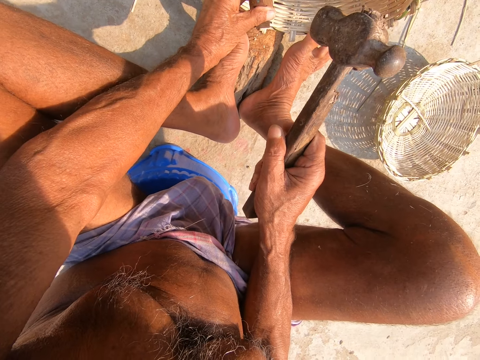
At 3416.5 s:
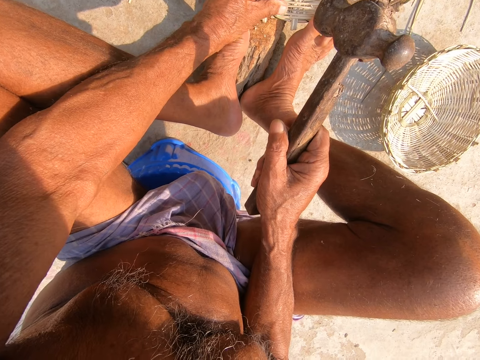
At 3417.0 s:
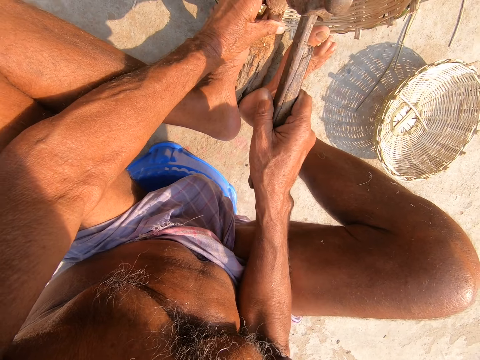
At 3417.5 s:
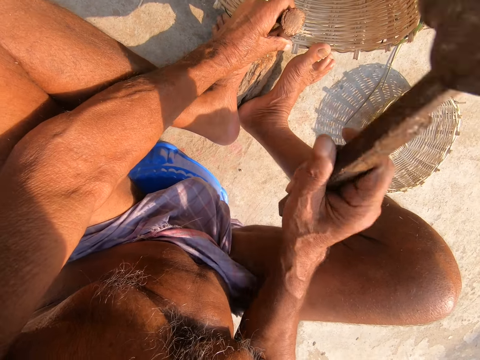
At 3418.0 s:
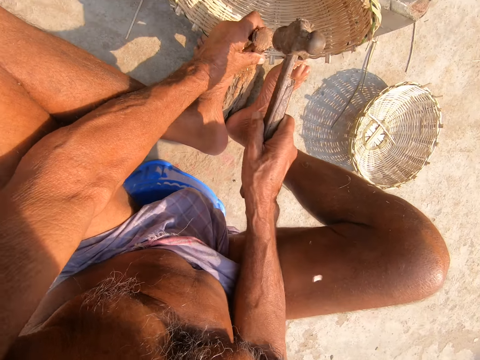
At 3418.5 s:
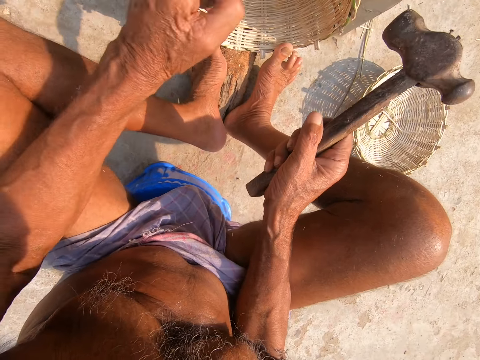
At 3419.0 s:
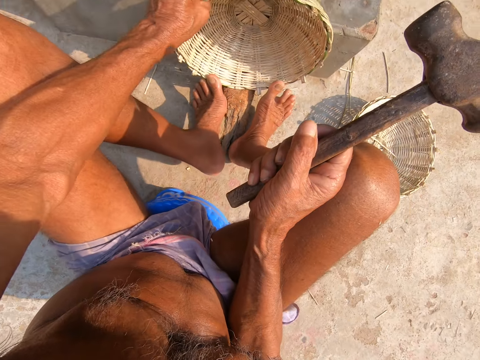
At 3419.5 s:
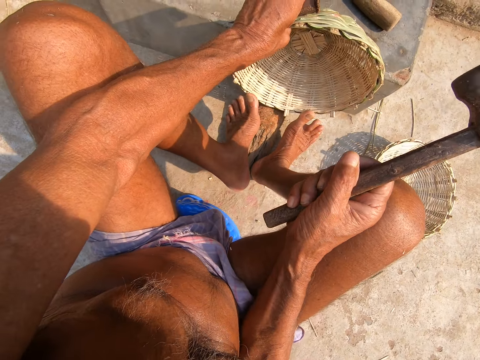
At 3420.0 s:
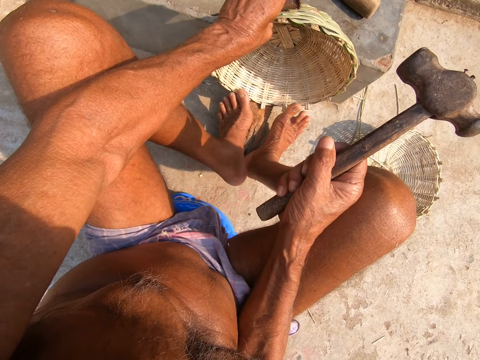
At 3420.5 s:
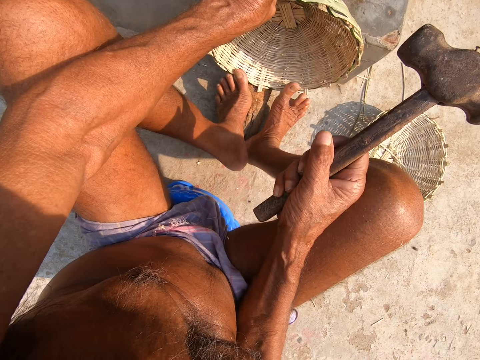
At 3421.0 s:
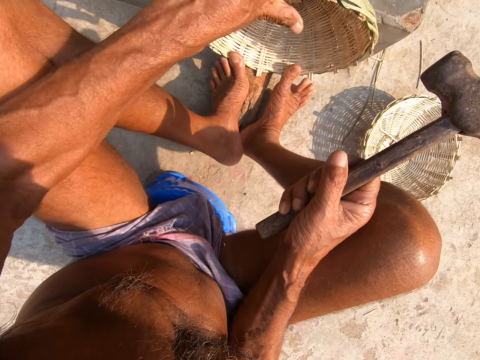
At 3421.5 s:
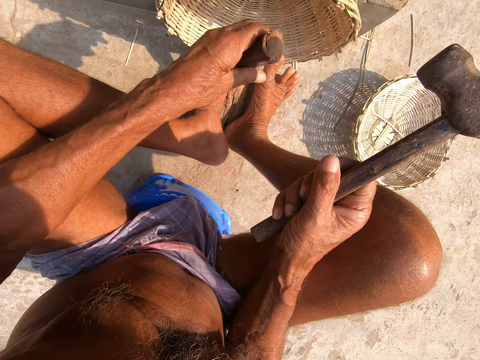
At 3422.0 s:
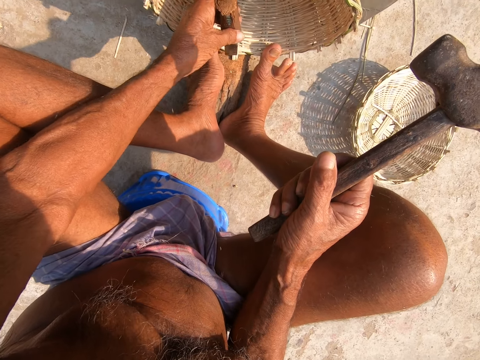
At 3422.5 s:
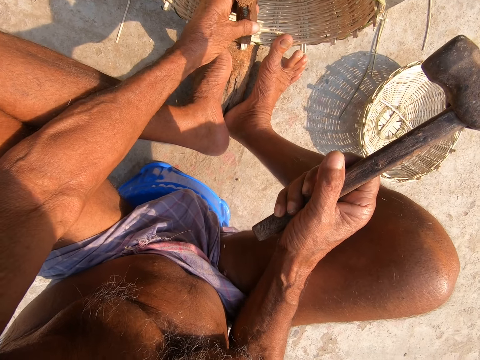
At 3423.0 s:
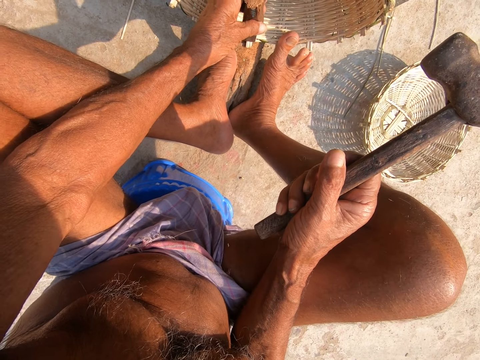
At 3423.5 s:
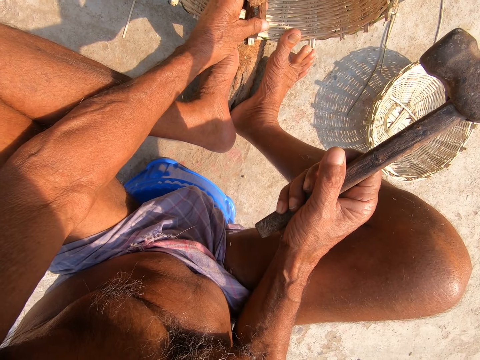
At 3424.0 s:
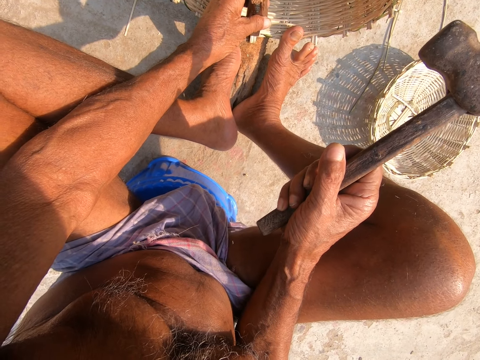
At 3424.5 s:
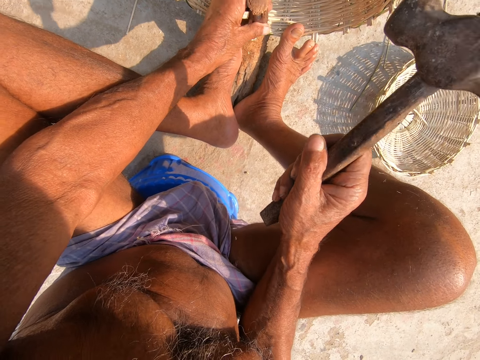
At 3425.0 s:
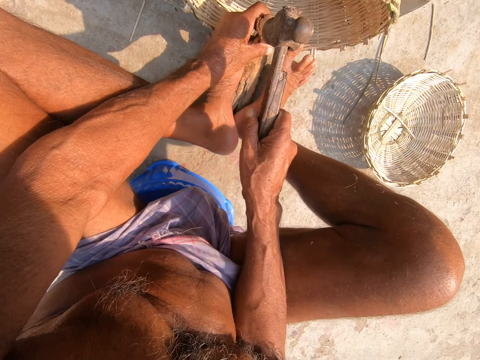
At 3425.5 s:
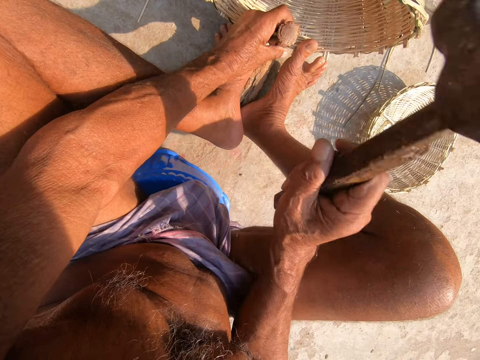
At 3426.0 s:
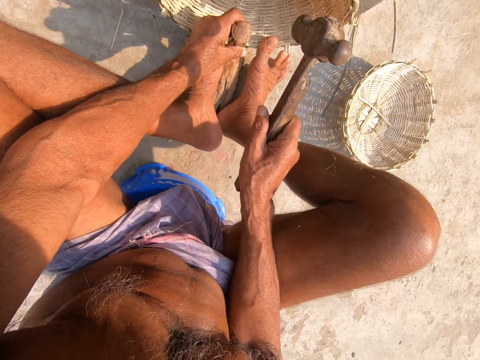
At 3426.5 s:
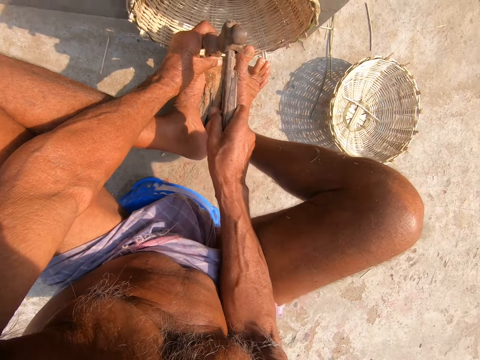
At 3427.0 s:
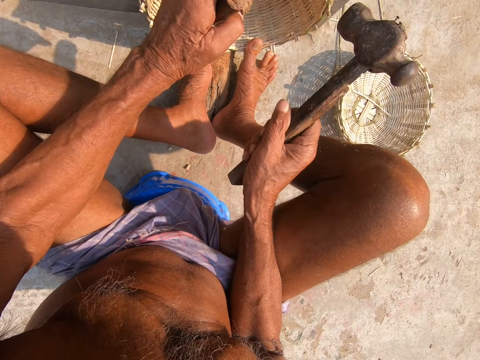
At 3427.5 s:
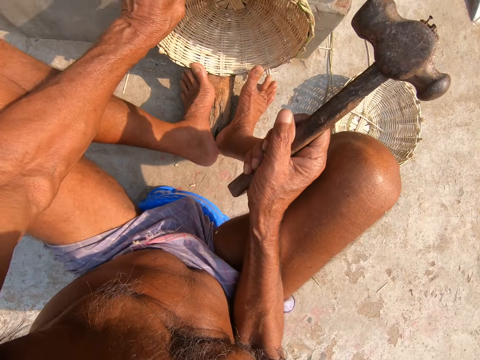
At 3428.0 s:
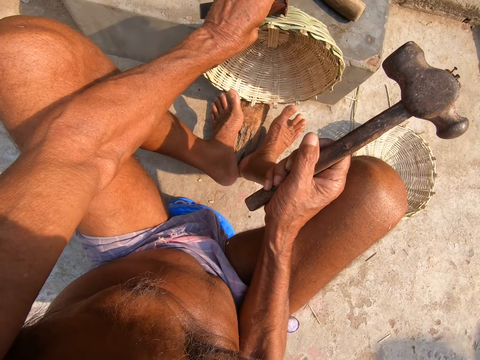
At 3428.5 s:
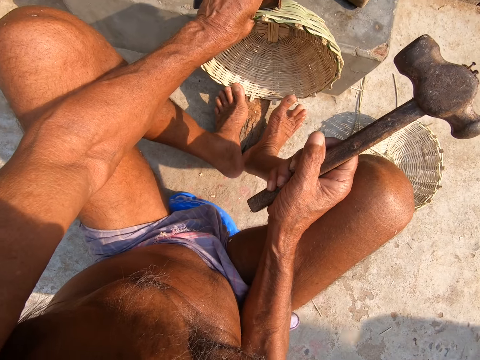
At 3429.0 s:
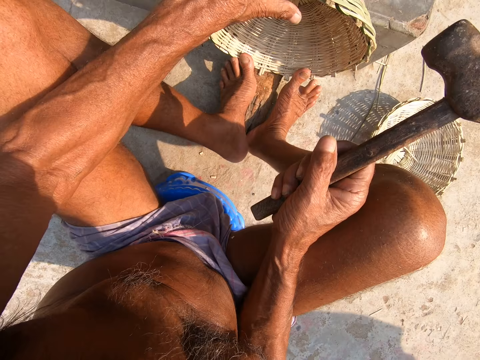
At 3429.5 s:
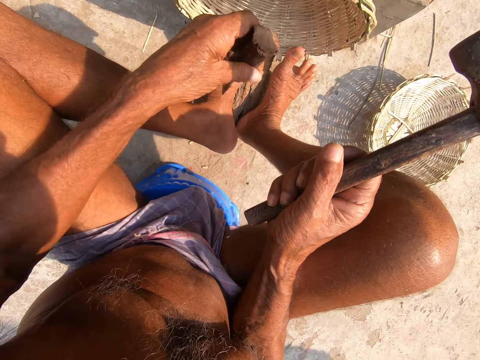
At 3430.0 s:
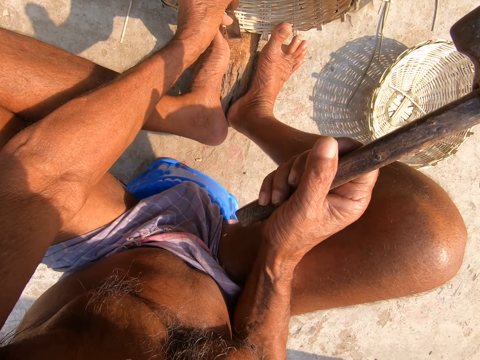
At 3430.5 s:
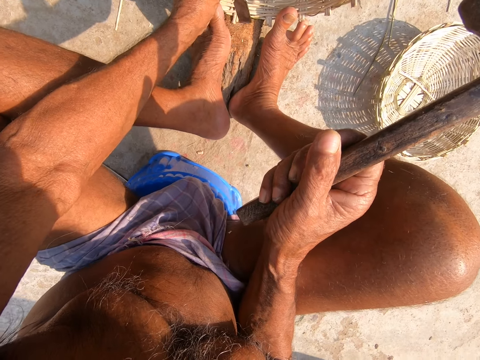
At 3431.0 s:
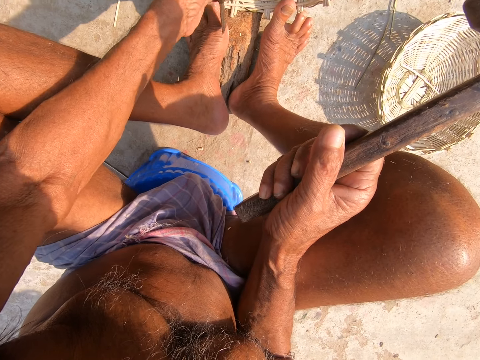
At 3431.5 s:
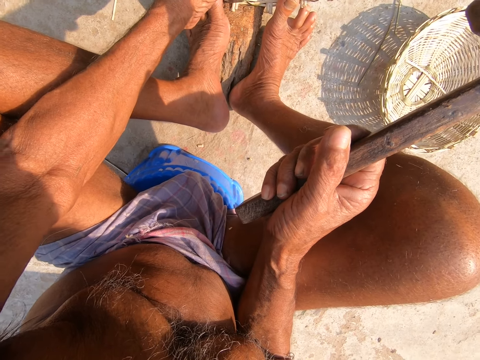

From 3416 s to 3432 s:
The camera wearer hits the chisel on the basket with the hammer in his right hand. He moves the basket on the log of wood with his left hand. He places the chisel in his left hand on the edge of the basket. He hits the chisel on the basket with the hammer in his right hand. He moves the basket on the log of wood with his left hand. He places the chisel in his left hand on the edge of the basket.

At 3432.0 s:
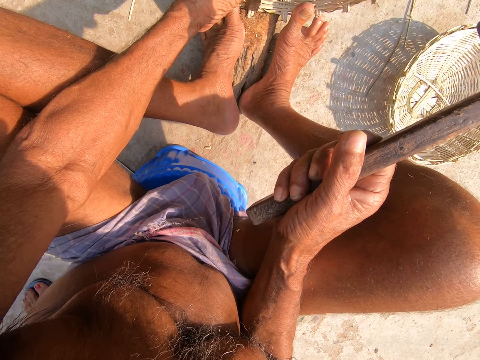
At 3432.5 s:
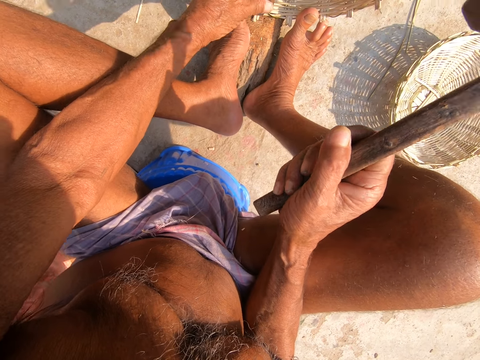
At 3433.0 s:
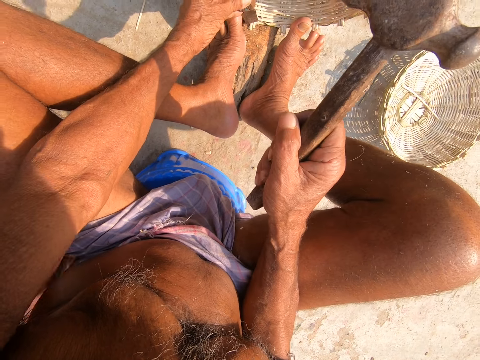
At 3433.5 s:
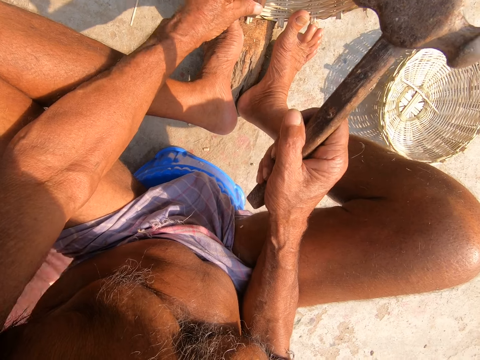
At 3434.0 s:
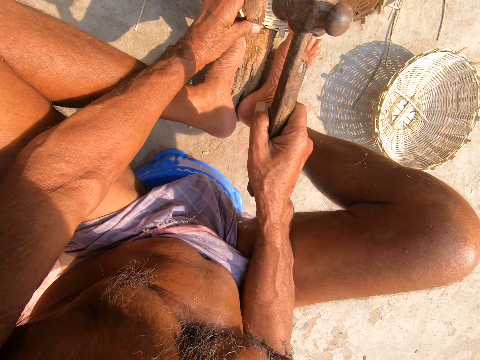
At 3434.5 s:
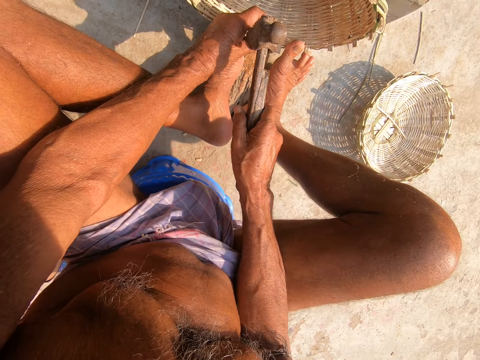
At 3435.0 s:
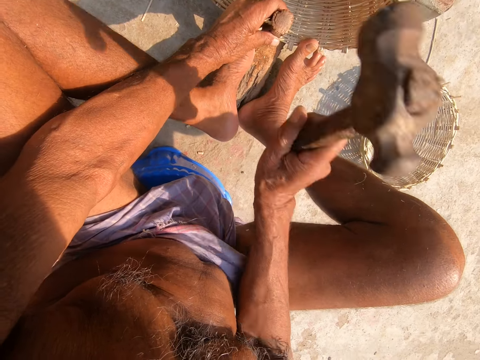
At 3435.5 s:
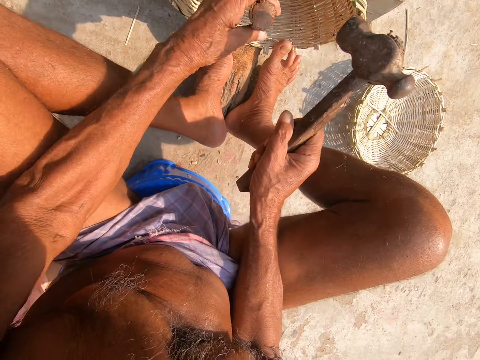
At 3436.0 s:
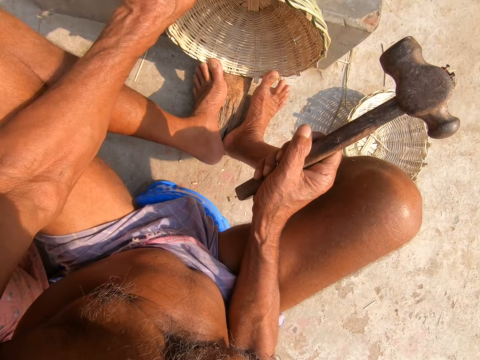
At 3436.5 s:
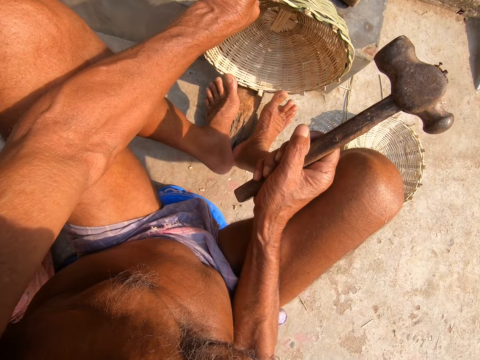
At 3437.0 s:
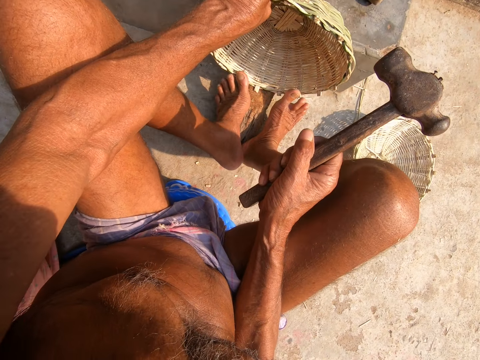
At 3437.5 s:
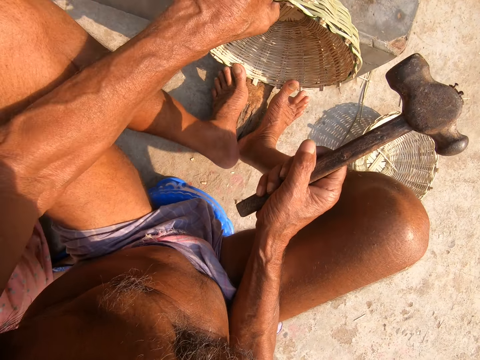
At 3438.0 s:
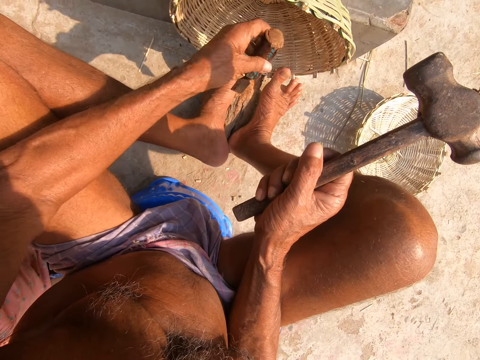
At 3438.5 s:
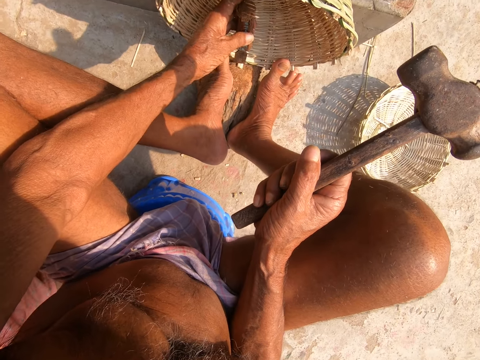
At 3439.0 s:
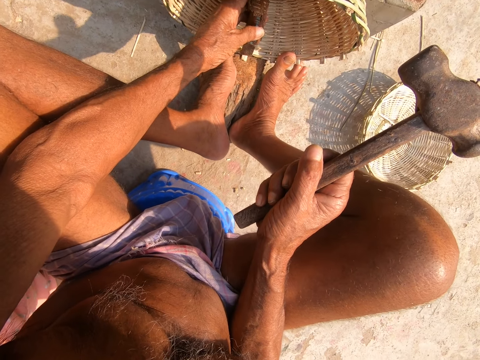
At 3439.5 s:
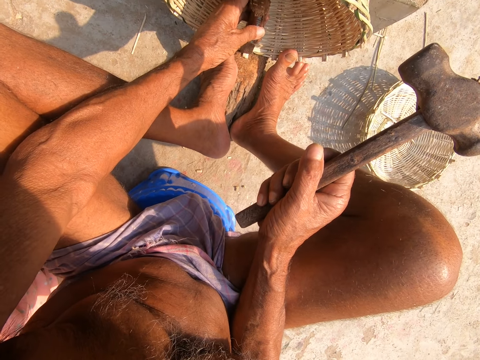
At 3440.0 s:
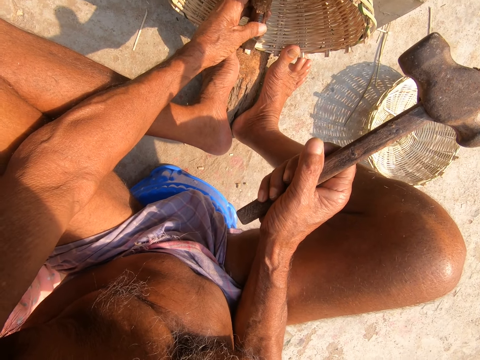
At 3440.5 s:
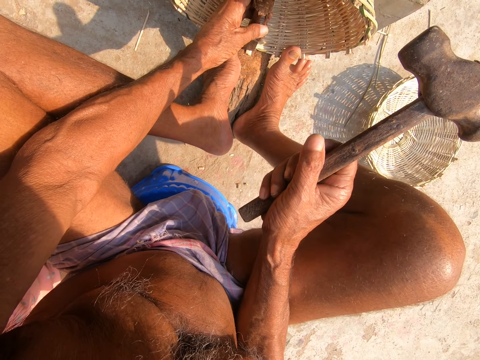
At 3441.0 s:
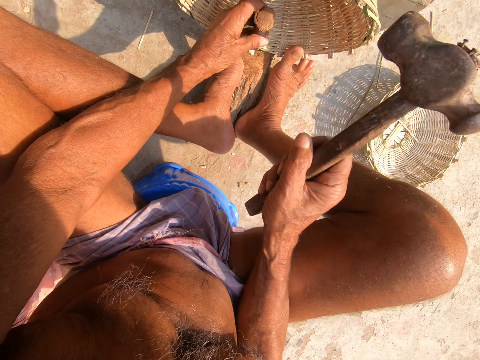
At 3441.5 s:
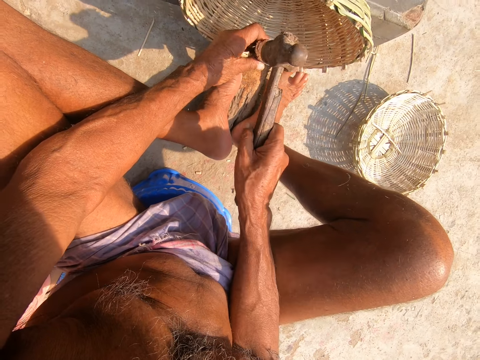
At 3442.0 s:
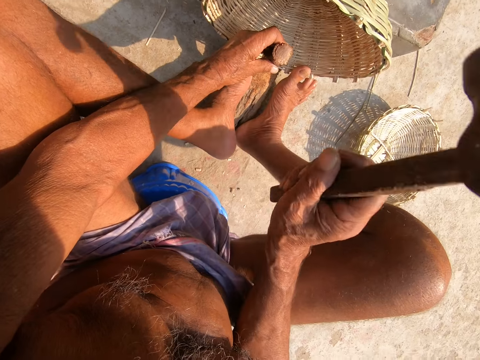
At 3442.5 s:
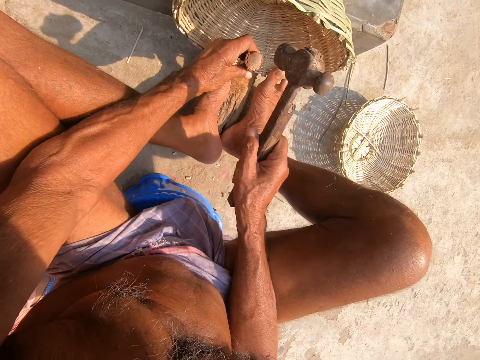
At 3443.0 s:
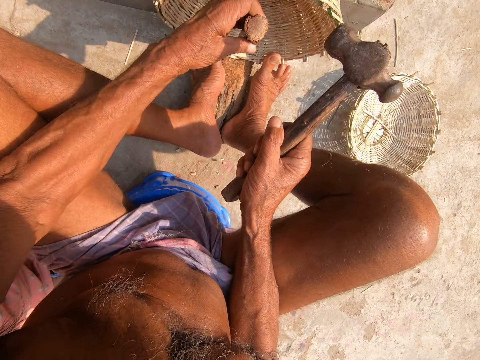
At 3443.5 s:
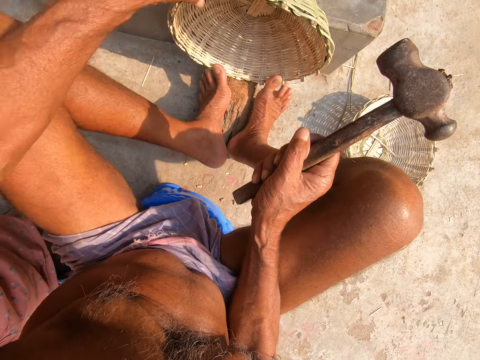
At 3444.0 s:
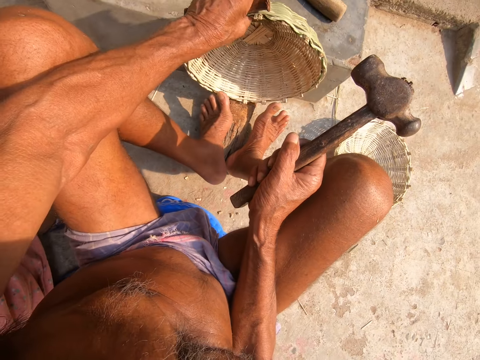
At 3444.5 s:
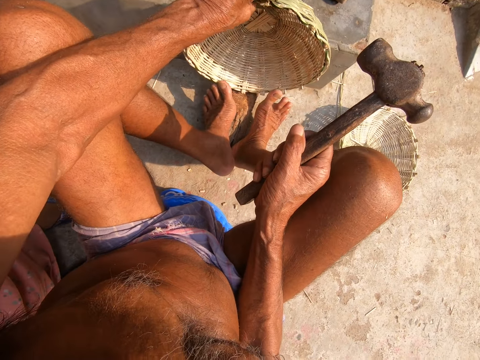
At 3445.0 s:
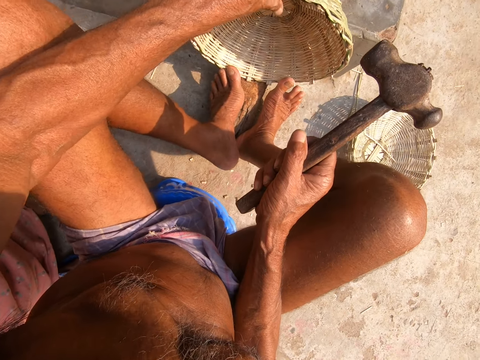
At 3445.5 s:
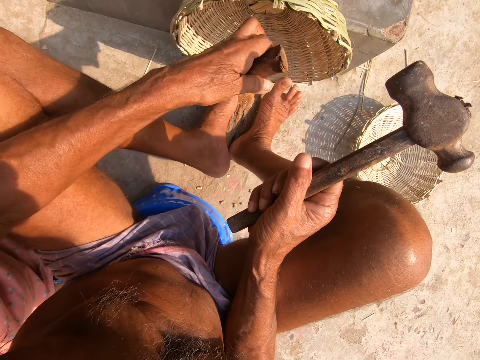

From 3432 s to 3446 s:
The camera wearer puts the scraper on the wood. He hits the chisel on the basket with the hammer in his right hand. He moves the basket on the log of wood with his left hand. He places the chisel in his left hand on the edge of the basket. He hits the chisel on the basket with the hammer in his right hand. He moves the basket on the log of wood with his left hand.
